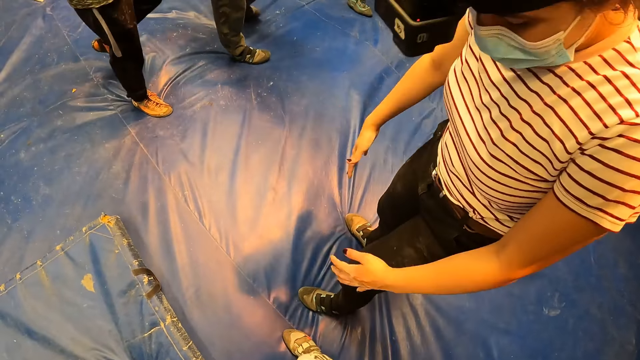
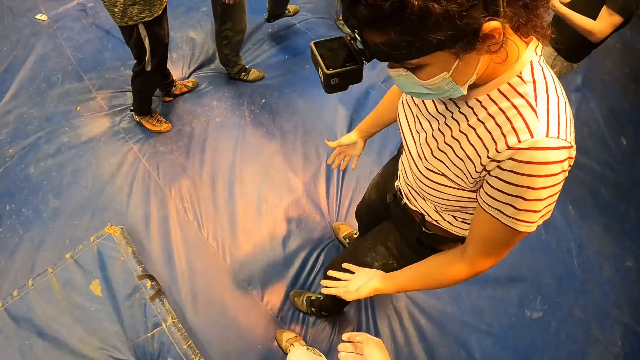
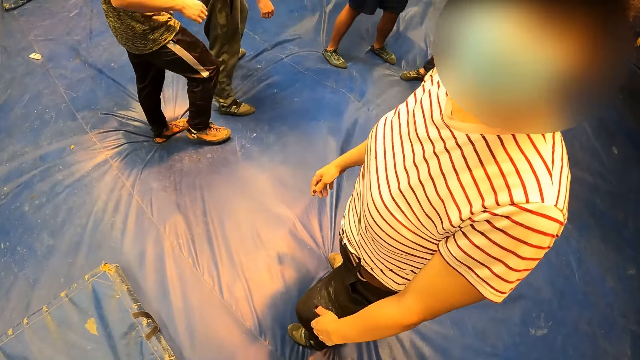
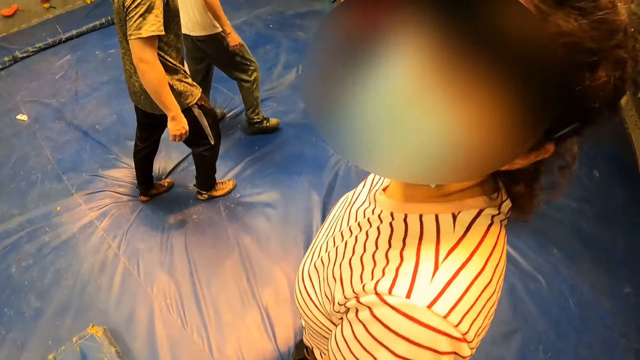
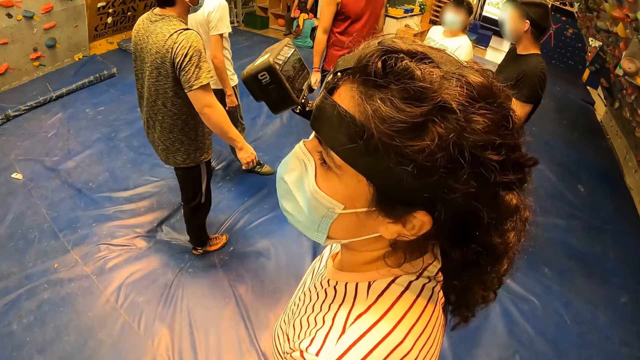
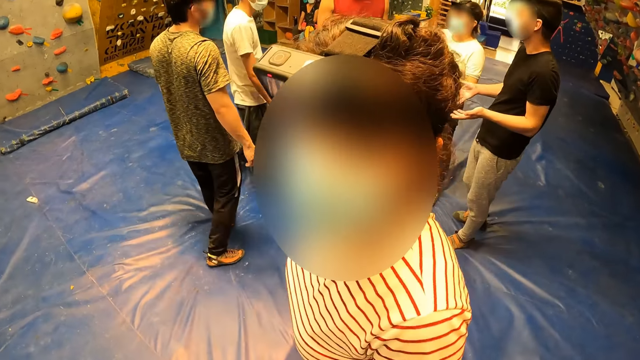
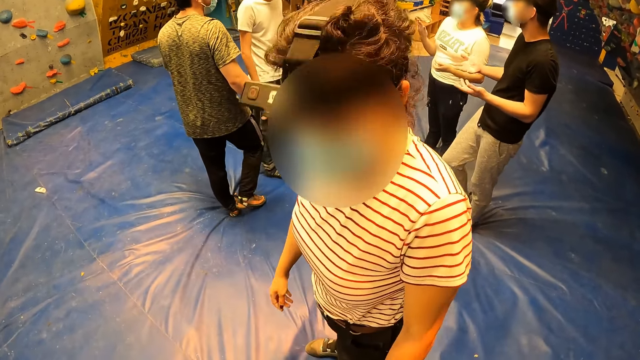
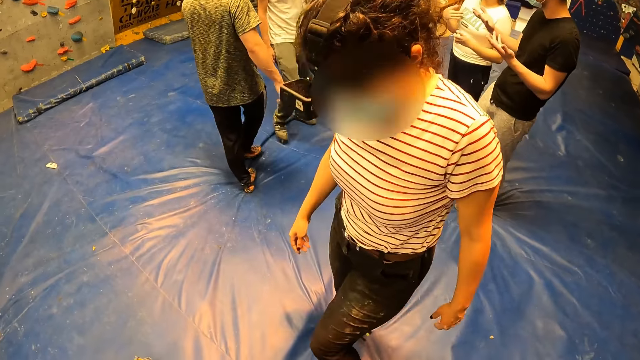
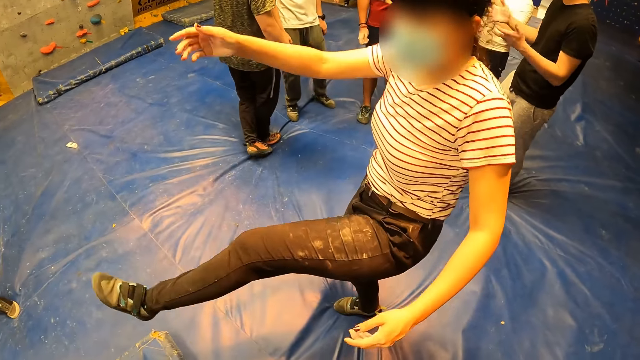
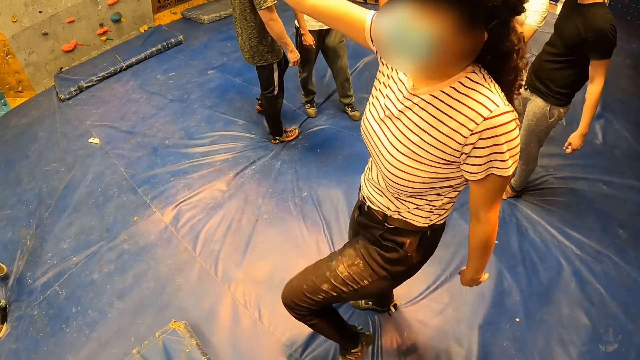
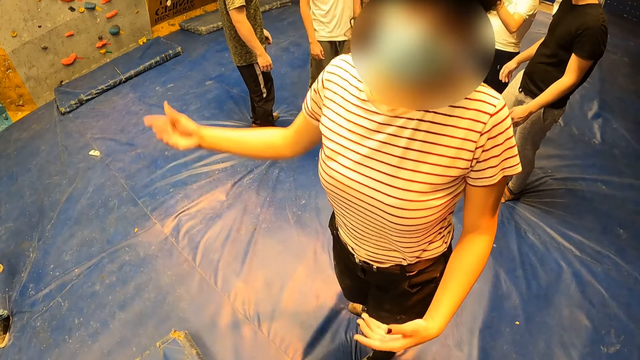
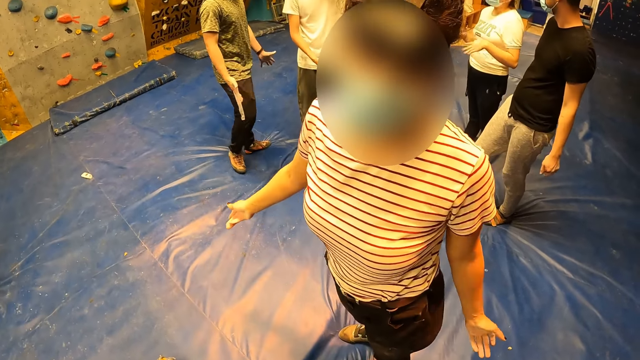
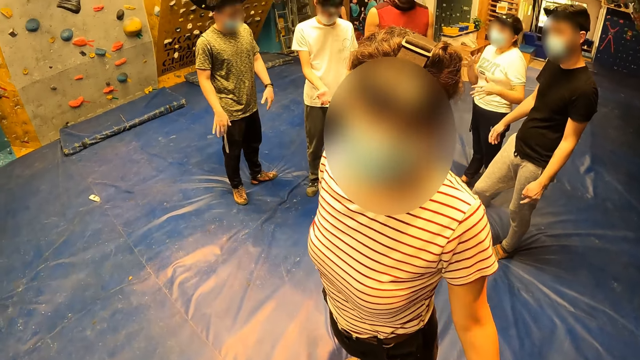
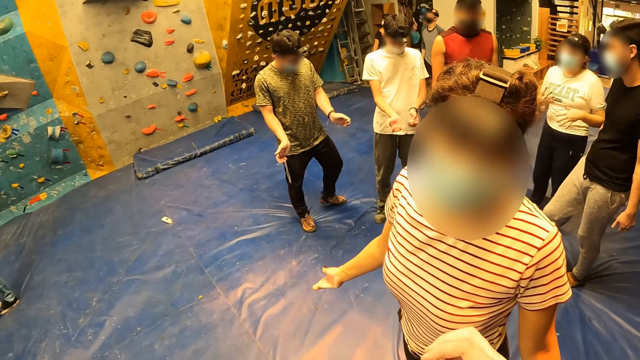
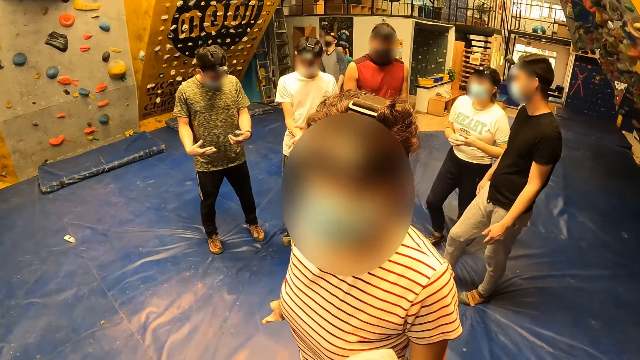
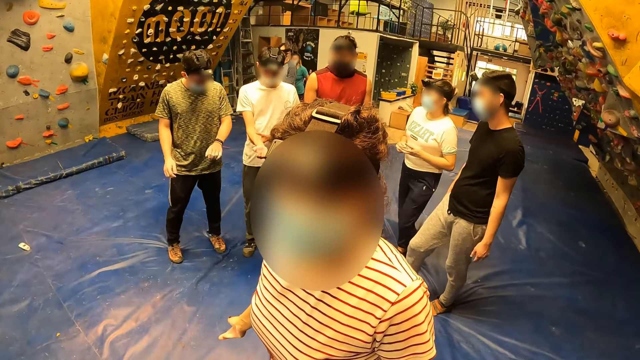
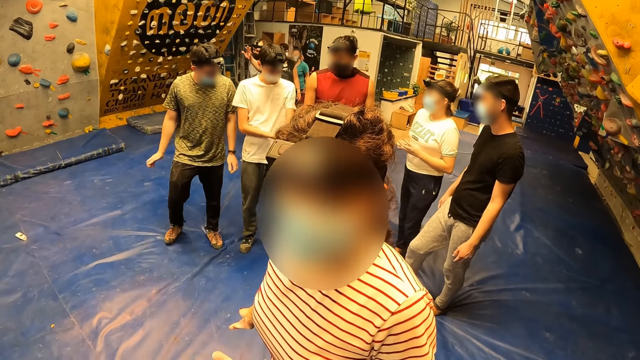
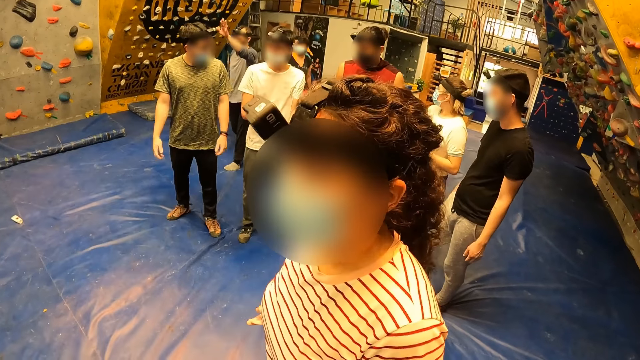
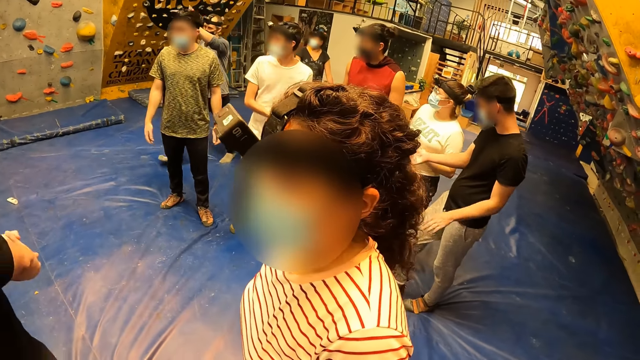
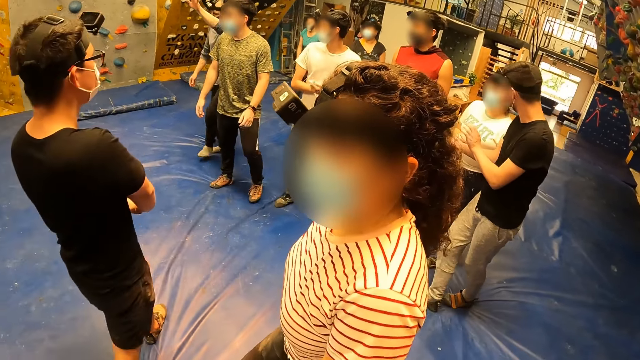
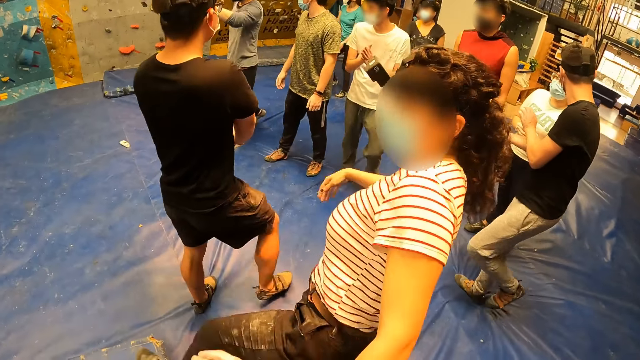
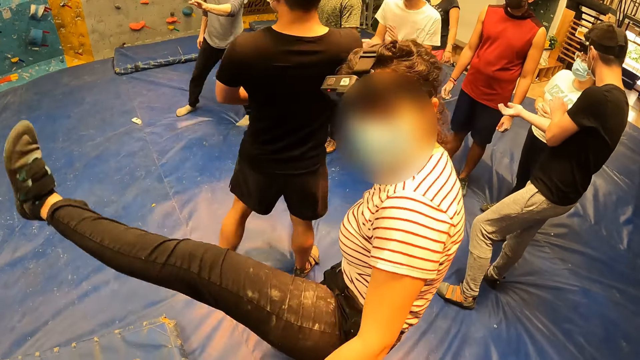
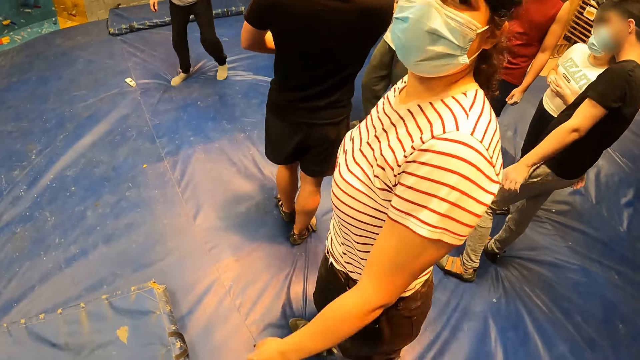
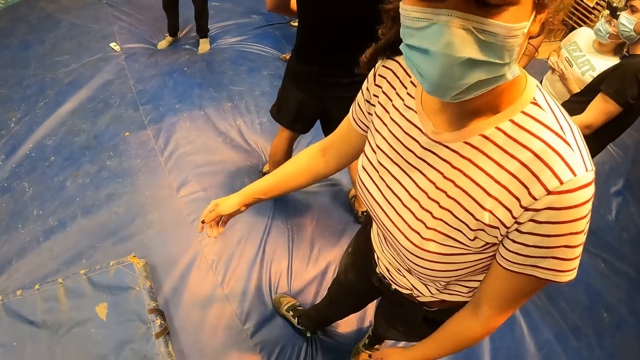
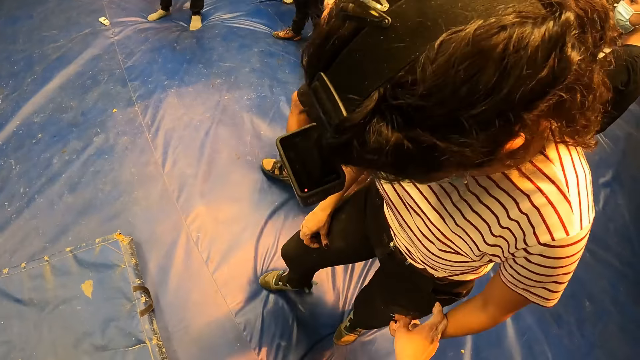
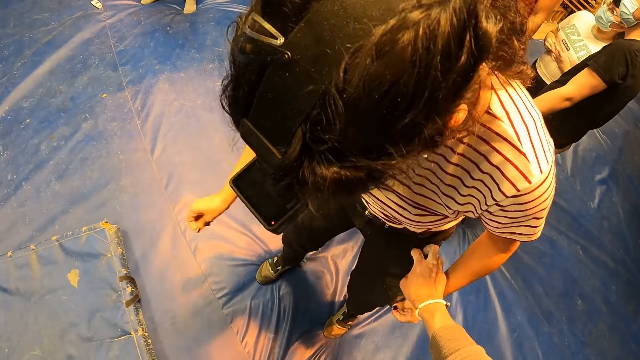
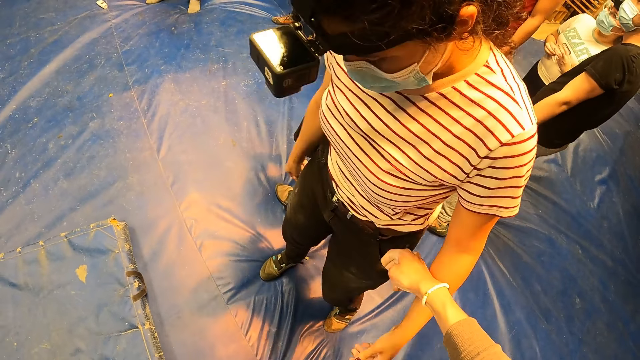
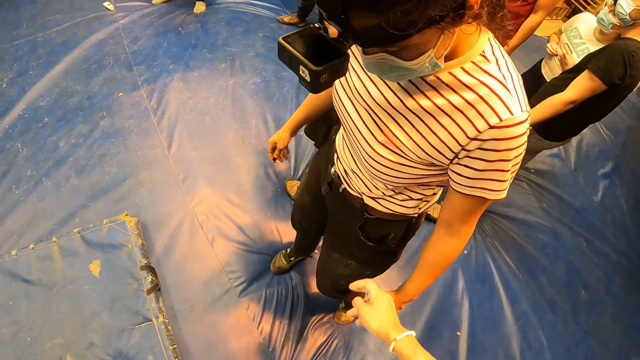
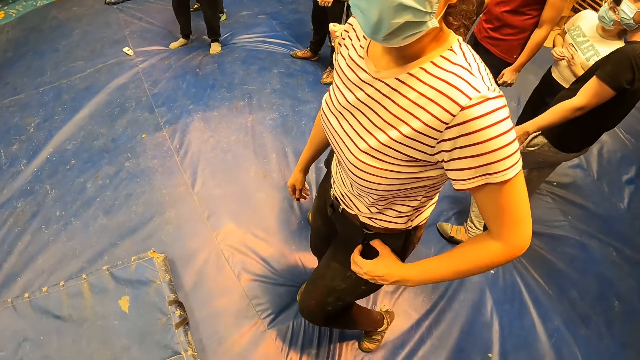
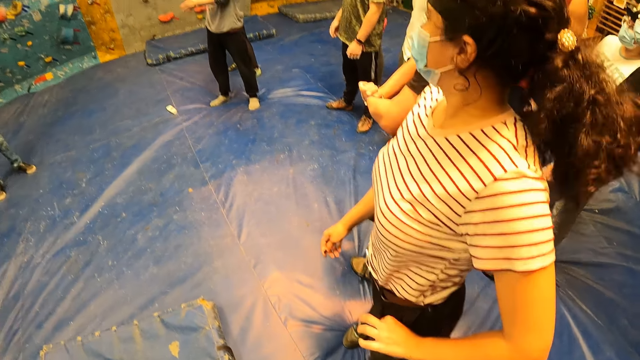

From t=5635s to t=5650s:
The camera wearer interacts with a woman. A man walks past him. The camera wearer touches the jeans of the woman with his right hand.

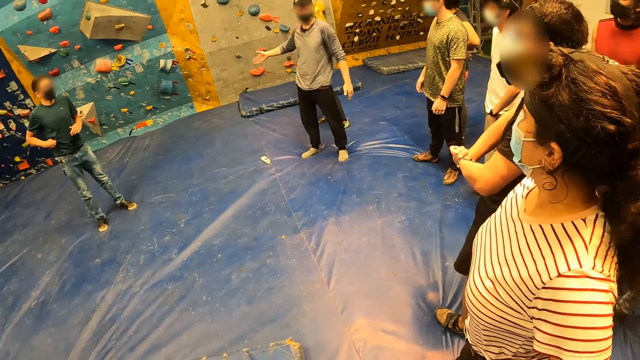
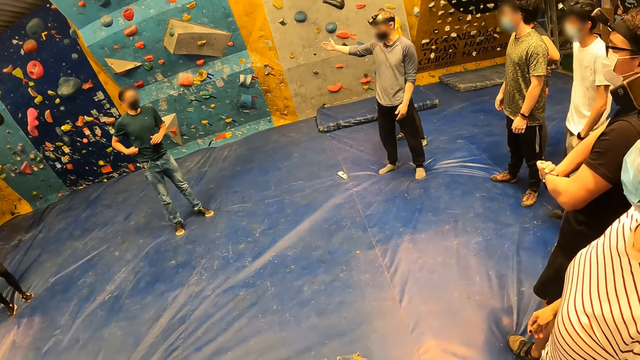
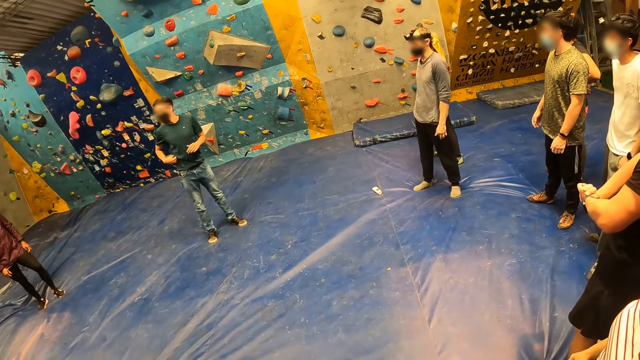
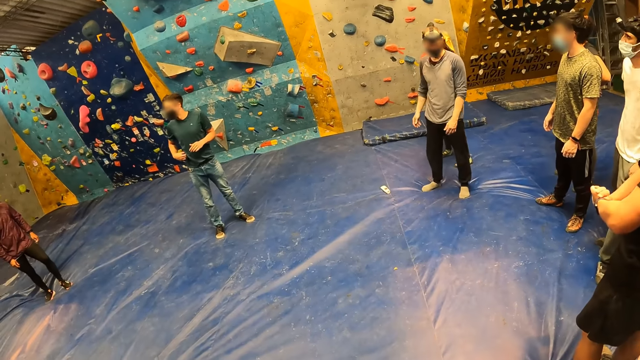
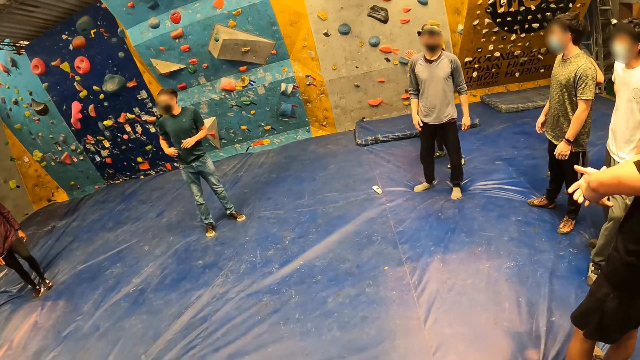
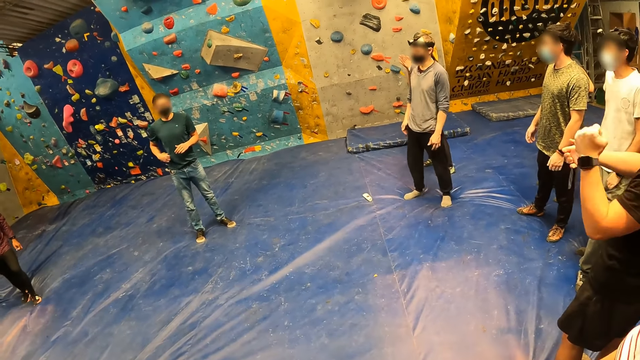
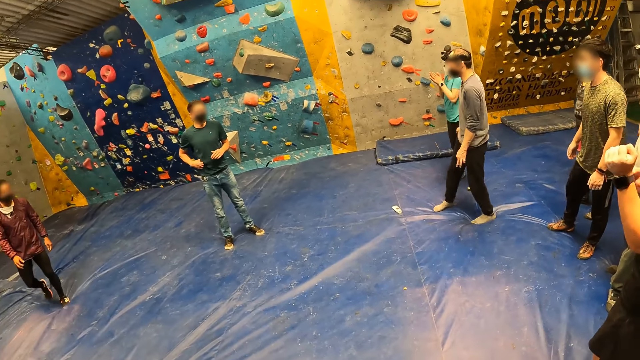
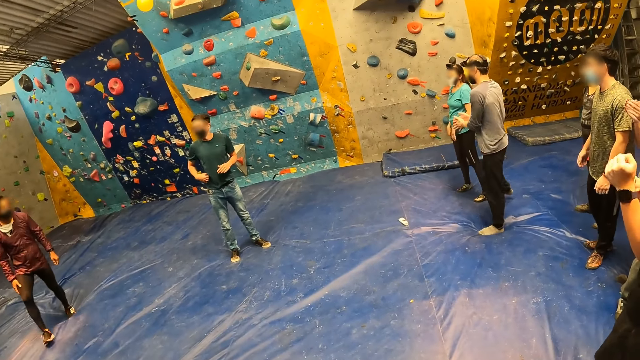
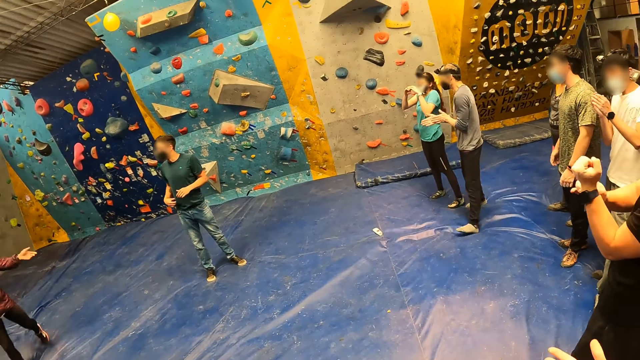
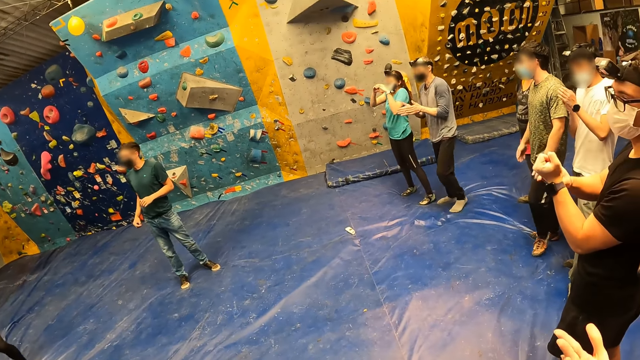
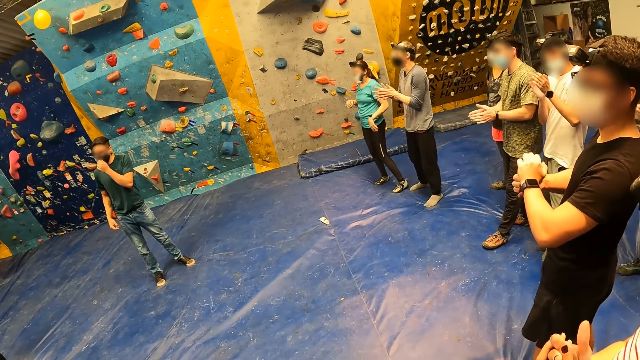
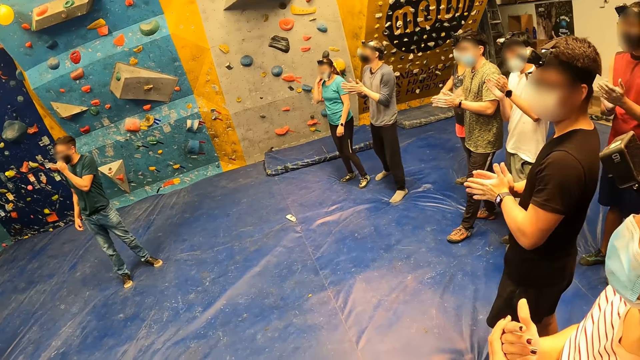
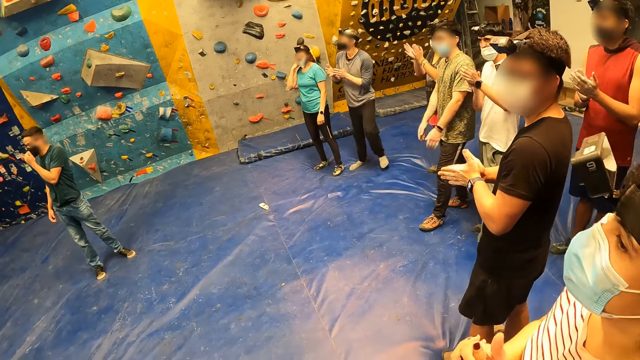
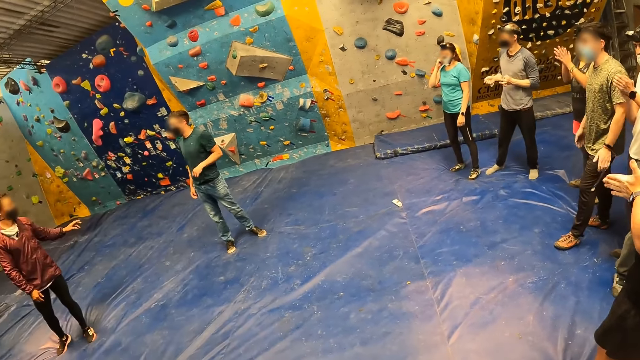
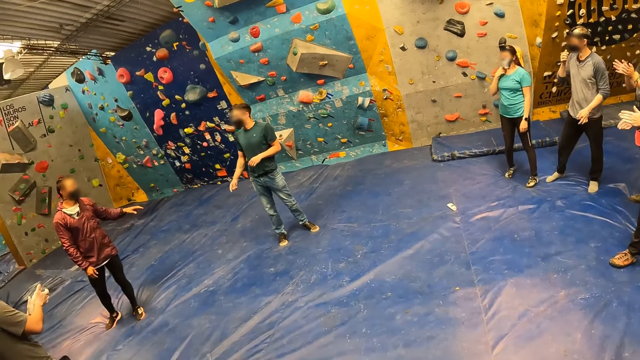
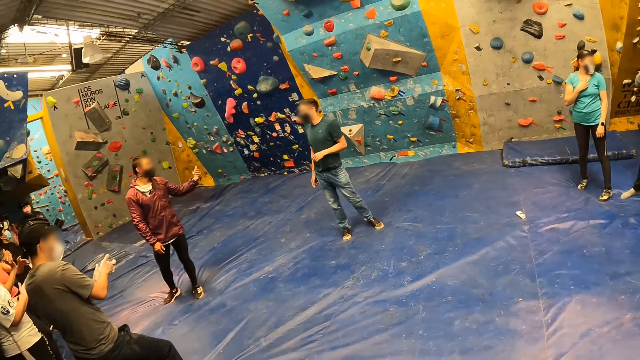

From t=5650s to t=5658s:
The camera wearer looks around.
